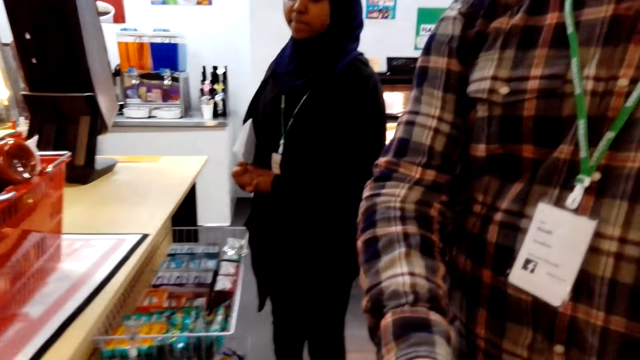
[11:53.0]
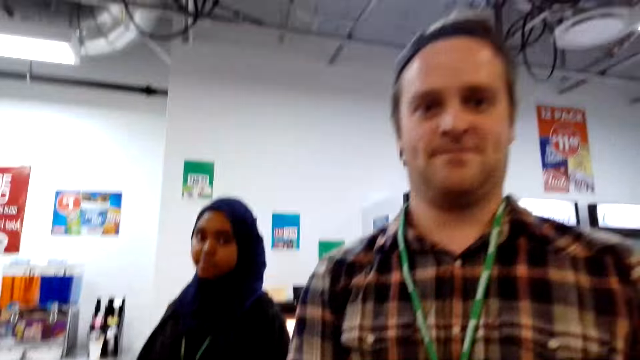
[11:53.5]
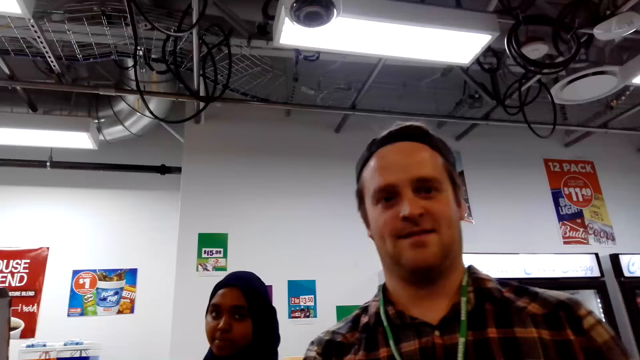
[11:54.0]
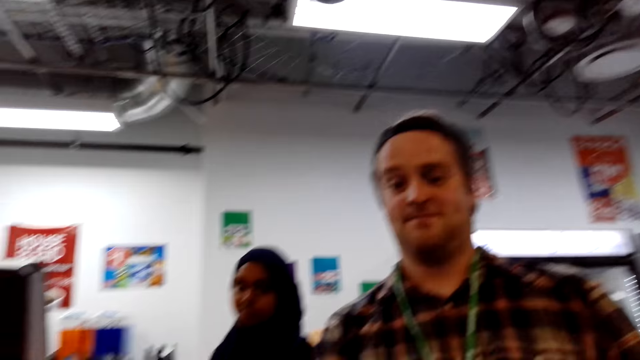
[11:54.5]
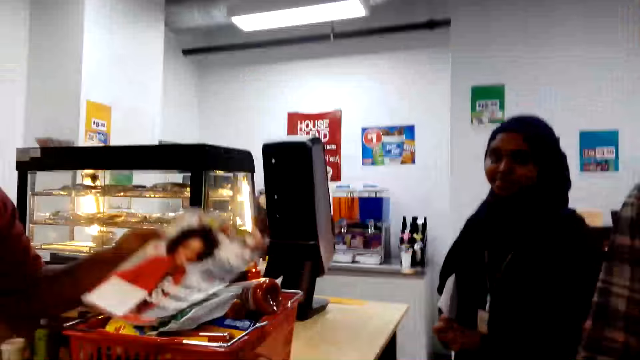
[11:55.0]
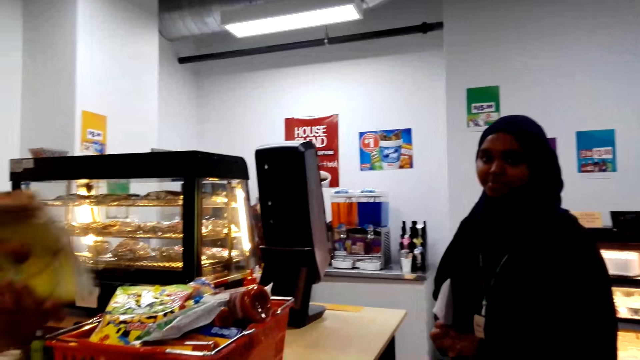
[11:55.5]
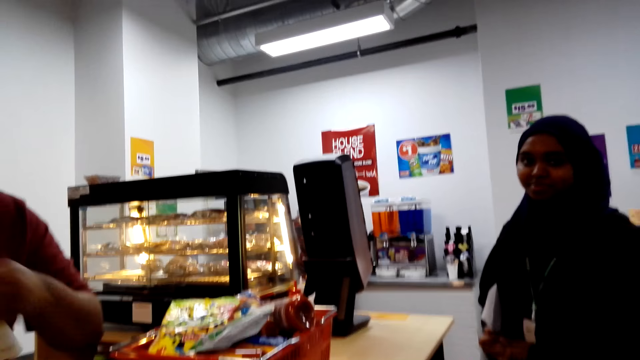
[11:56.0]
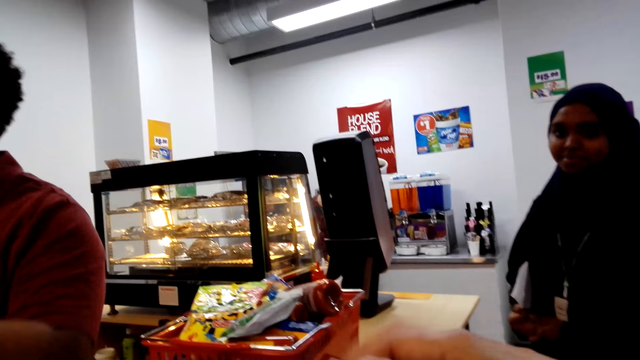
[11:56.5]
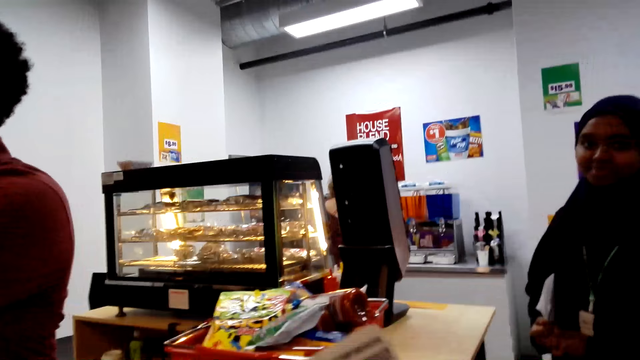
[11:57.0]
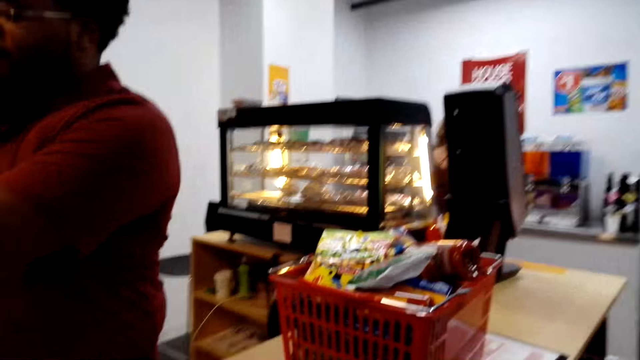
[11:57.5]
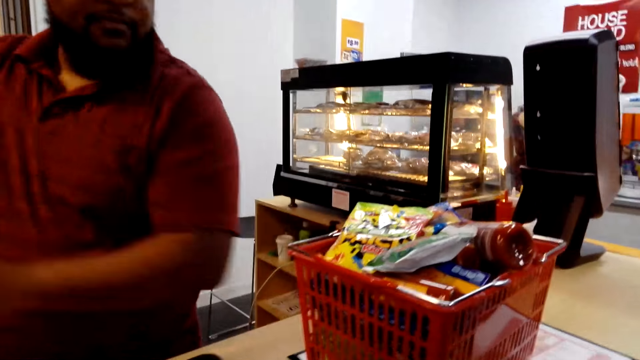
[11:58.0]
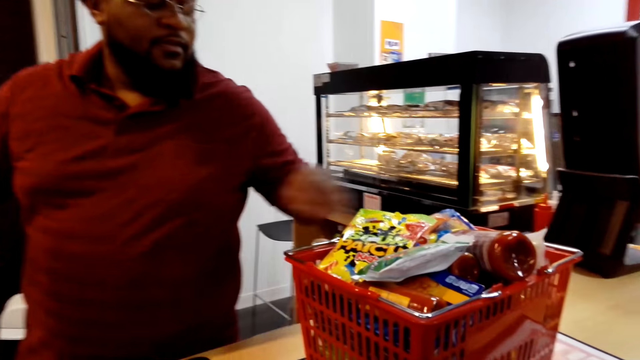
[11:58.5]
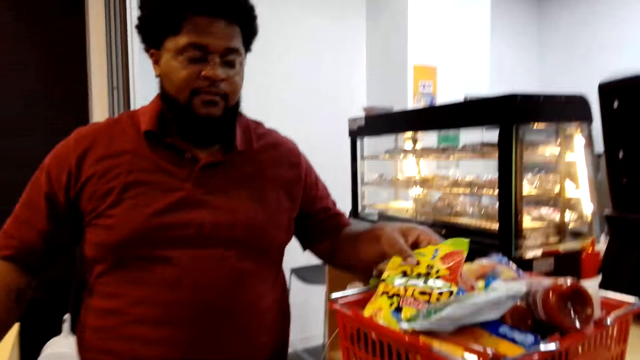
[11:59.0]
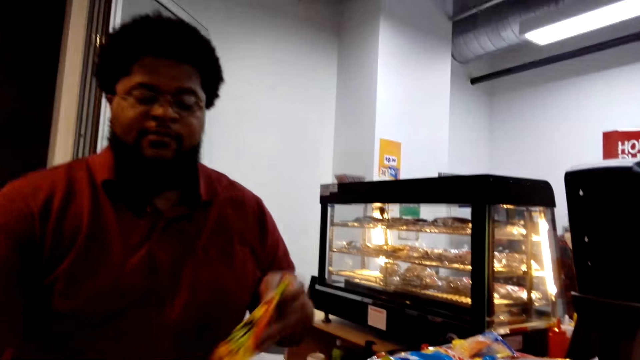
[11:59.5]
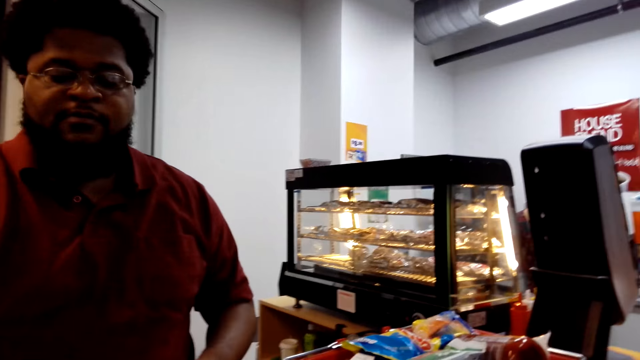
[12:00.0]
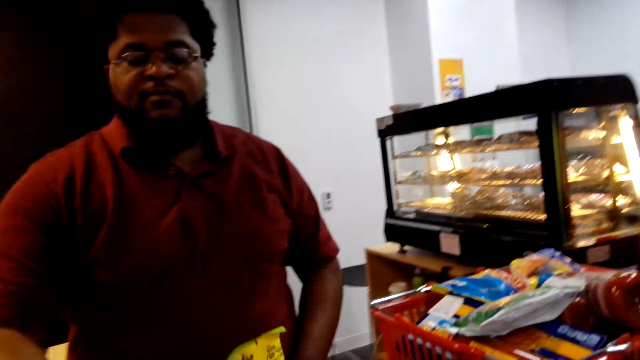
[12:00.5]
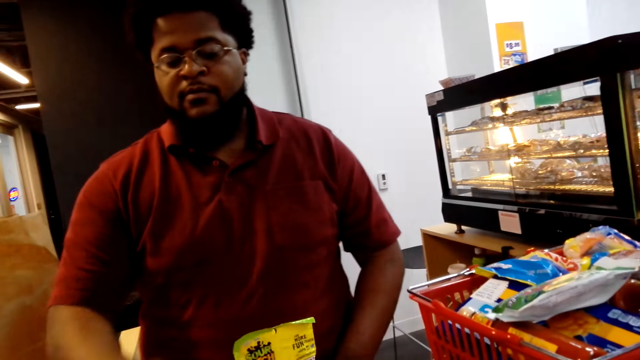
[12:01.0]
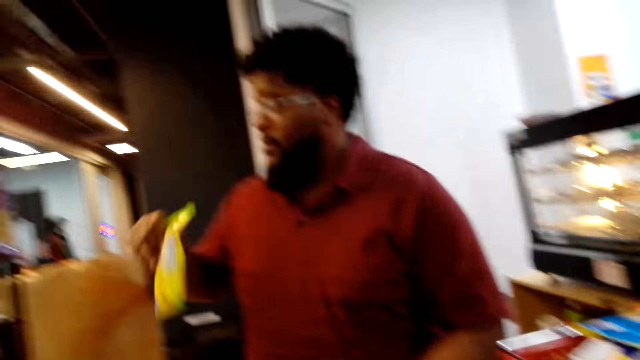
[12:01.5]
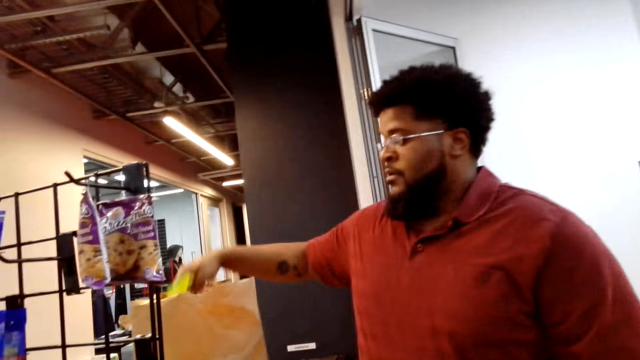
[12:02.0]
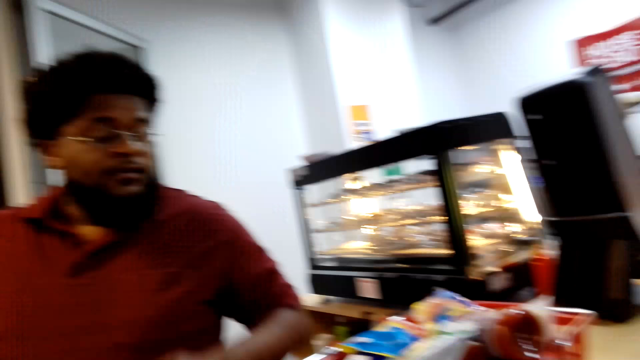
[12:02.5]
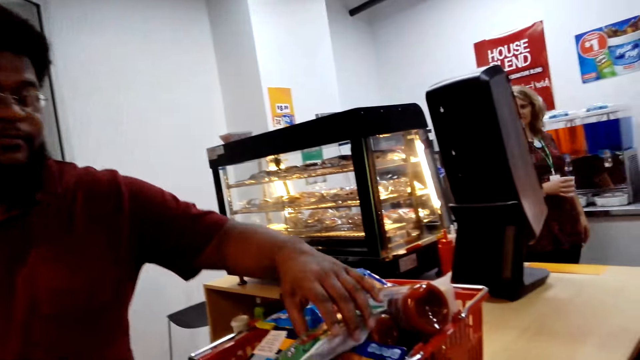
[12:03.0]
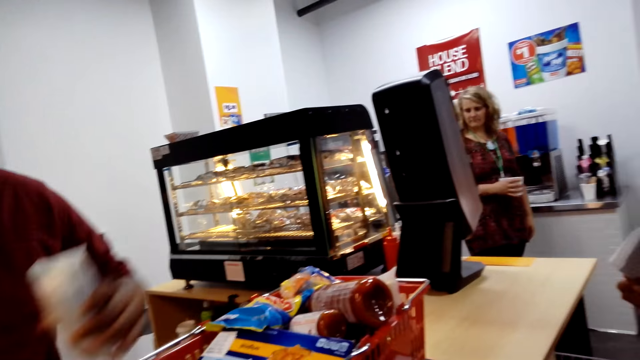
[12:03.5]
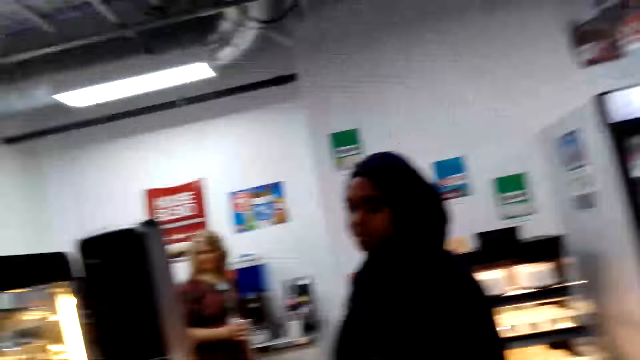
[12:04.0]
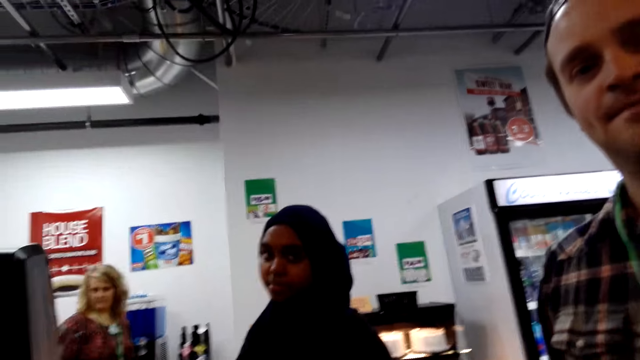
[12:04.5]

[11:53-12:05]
A man puts the data of the shopping into the machine as he packs. He calculates the items.

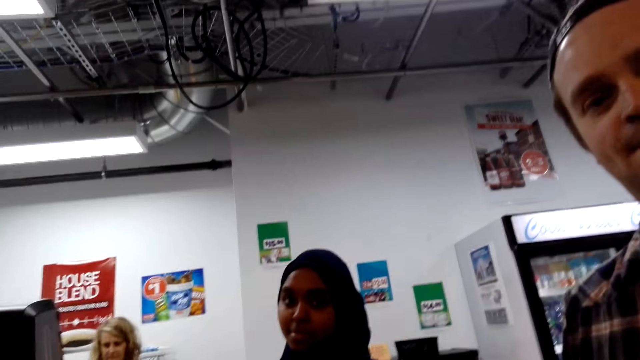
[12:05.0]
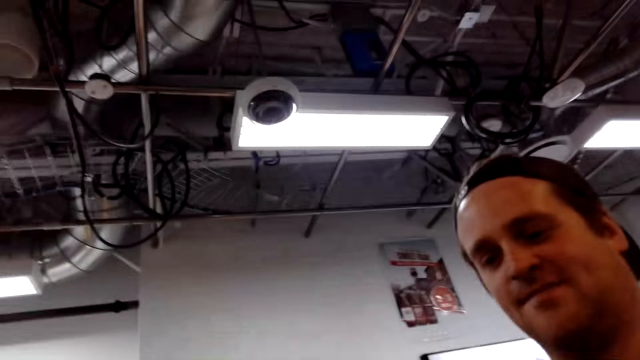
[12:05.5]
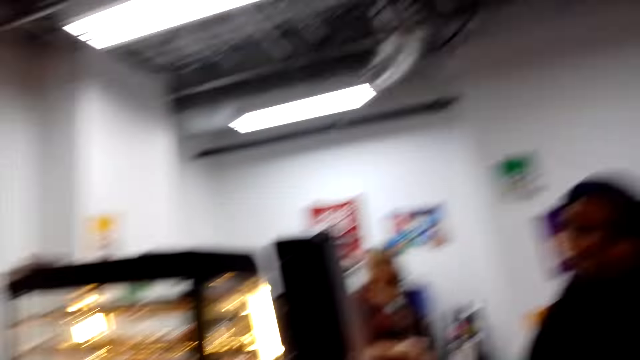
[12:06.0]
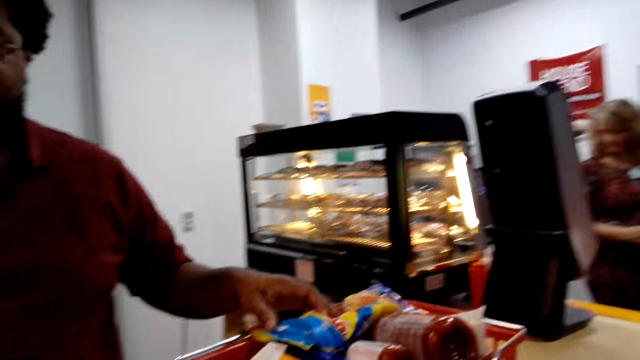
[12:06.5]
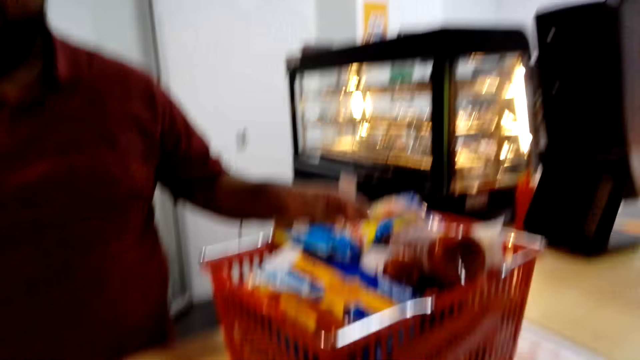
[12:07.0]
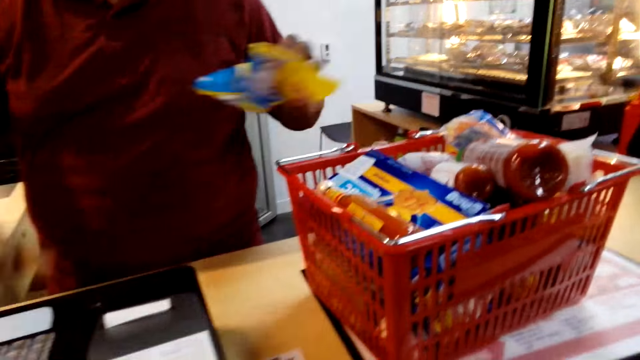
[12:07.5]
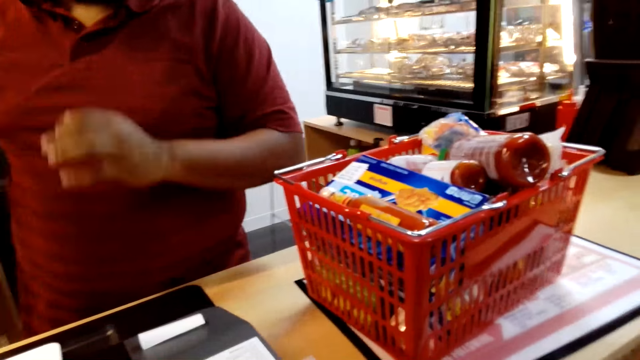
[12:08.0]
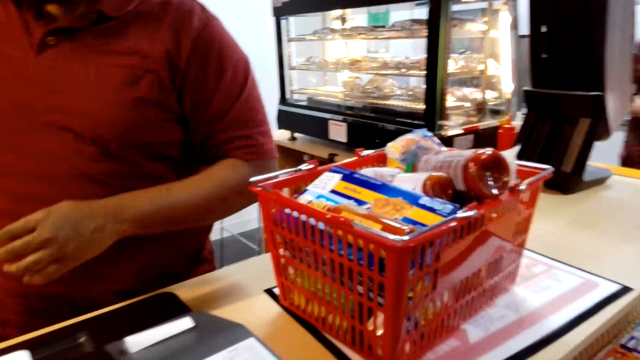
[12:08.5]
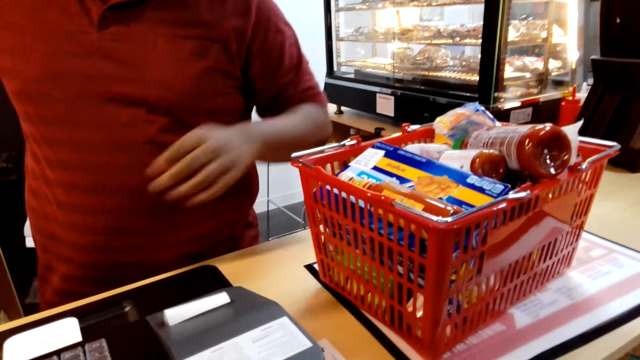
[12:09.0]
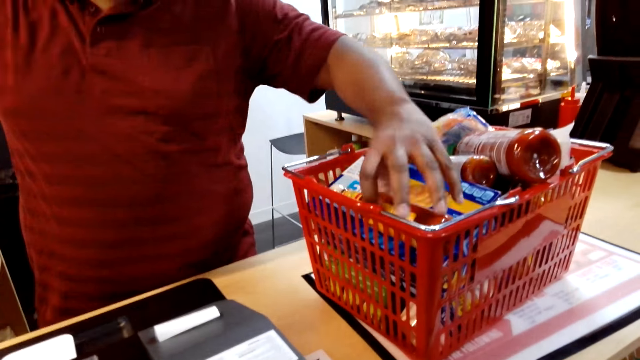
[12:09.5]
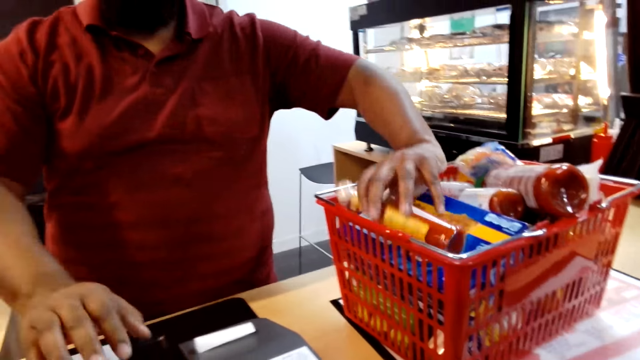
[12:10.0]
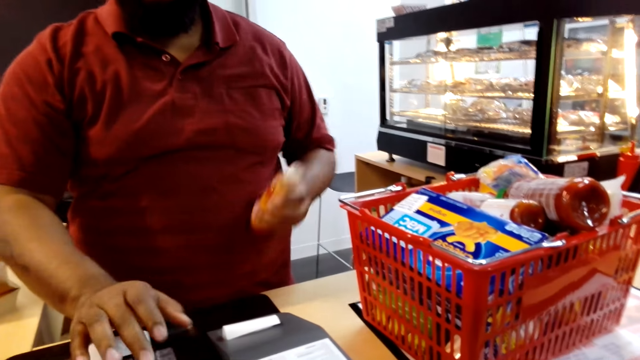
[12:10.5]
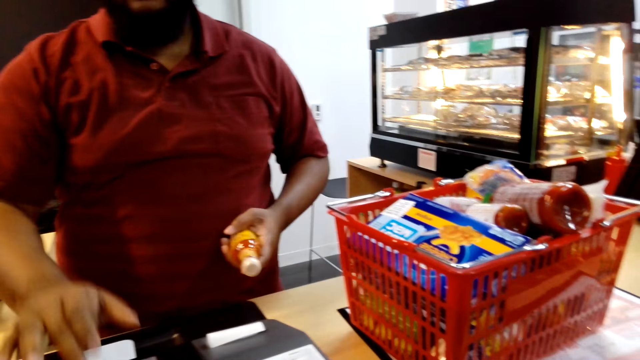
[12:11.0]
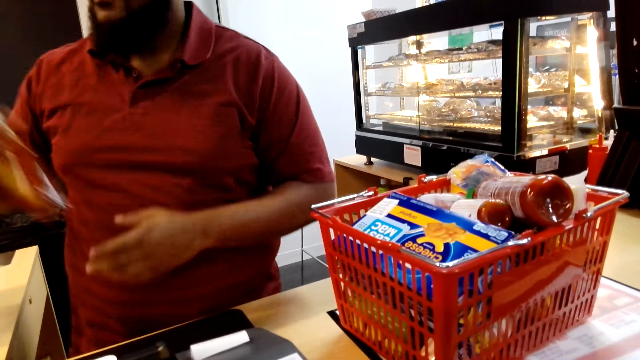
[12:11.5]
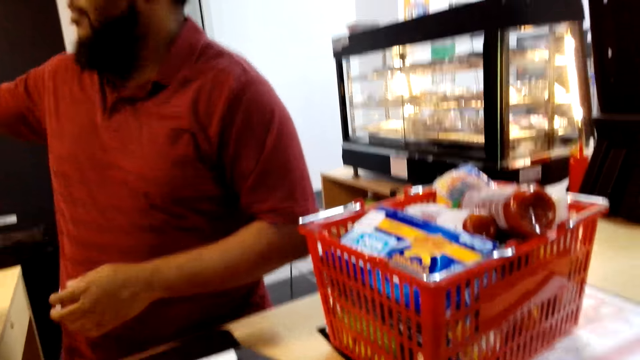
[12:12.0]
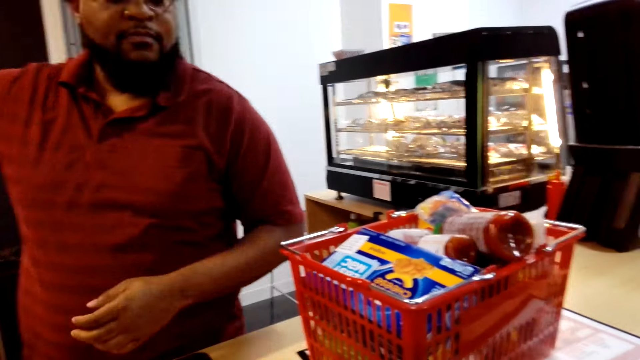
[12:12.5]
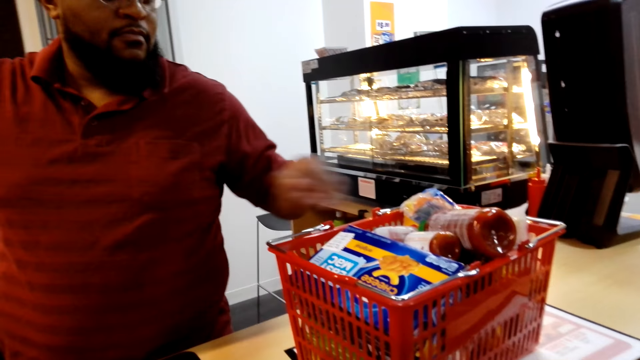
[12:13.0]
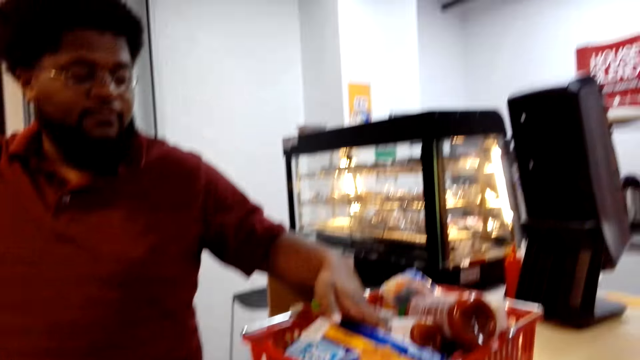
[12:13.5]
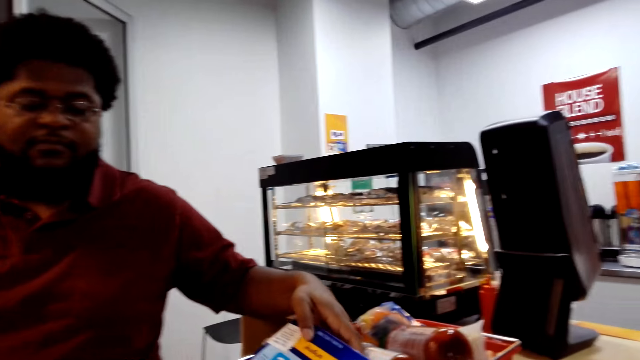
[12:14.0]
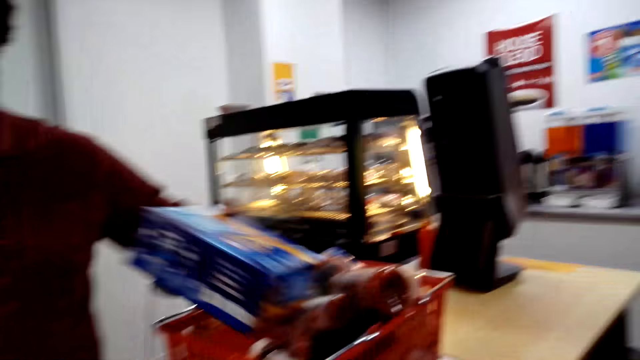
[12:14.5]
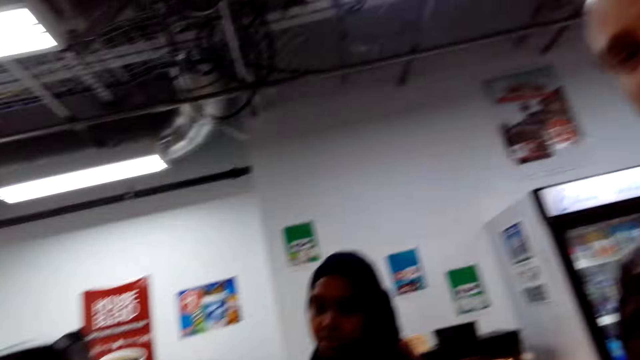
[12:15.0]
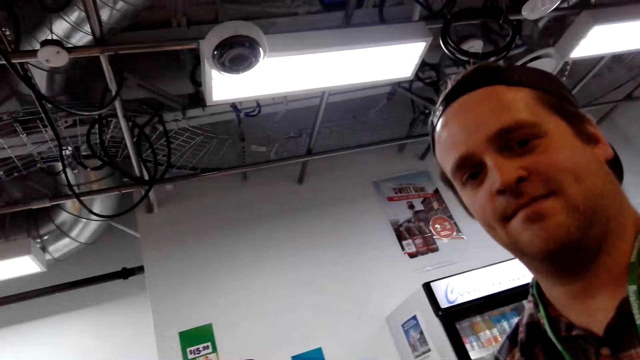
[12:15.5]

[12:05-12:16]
The camera wearer looks around.
